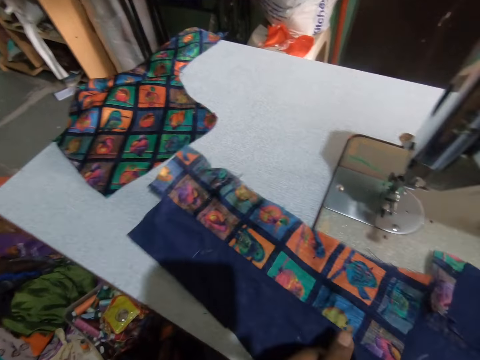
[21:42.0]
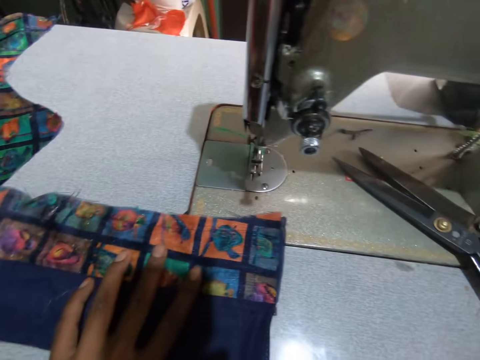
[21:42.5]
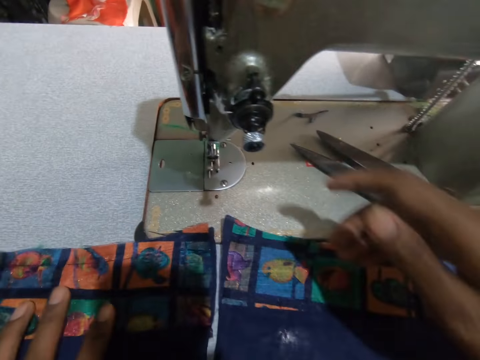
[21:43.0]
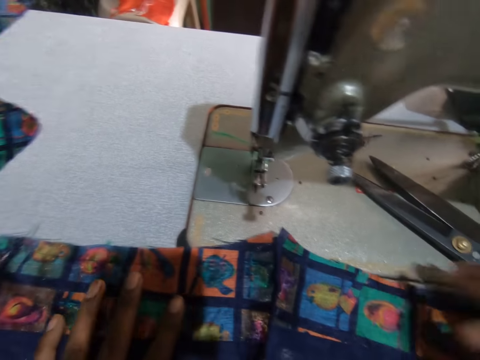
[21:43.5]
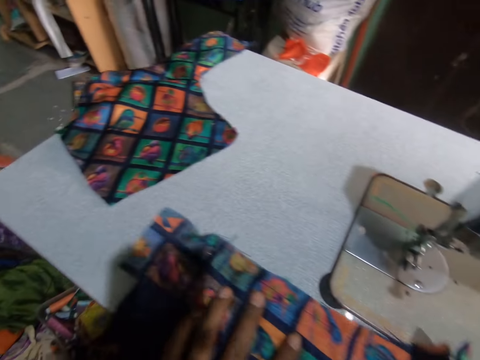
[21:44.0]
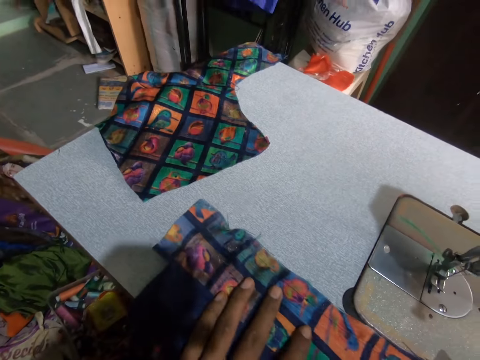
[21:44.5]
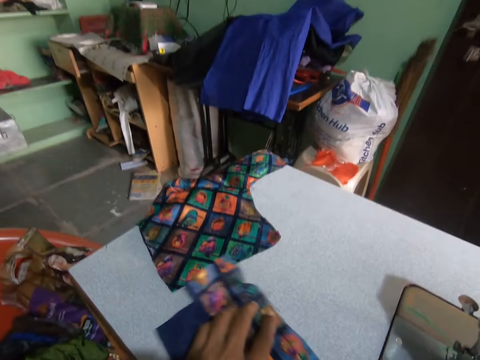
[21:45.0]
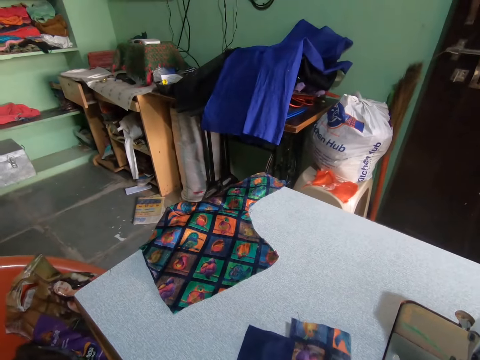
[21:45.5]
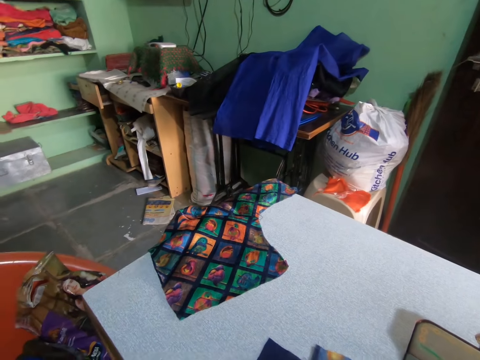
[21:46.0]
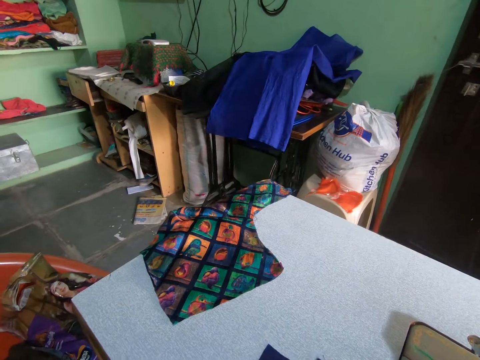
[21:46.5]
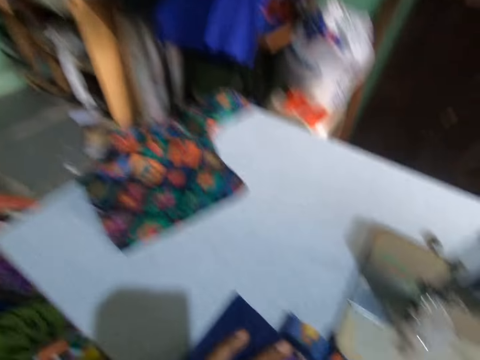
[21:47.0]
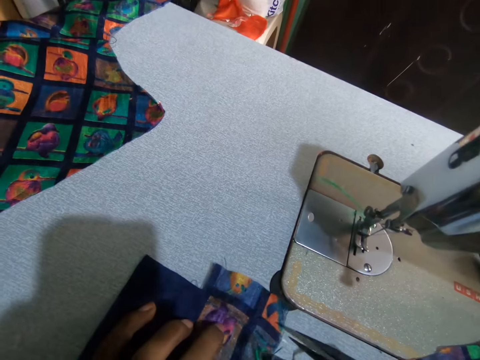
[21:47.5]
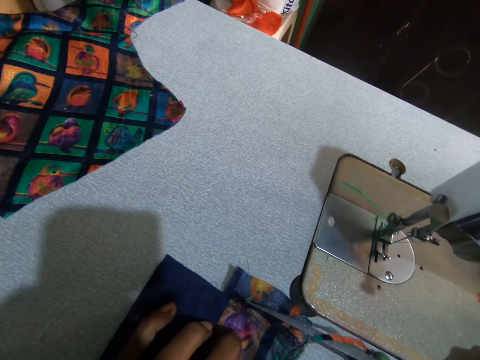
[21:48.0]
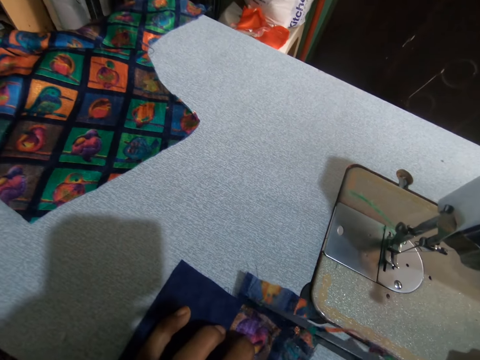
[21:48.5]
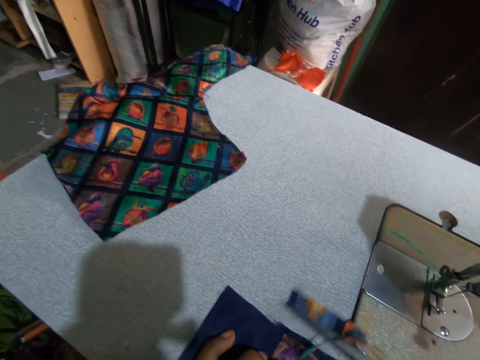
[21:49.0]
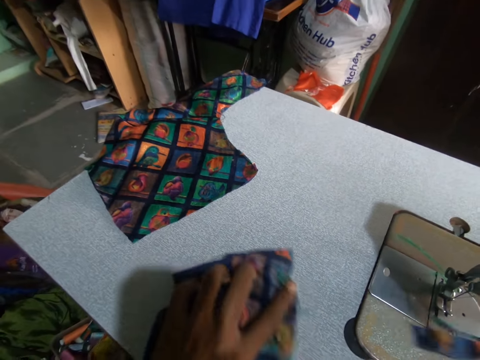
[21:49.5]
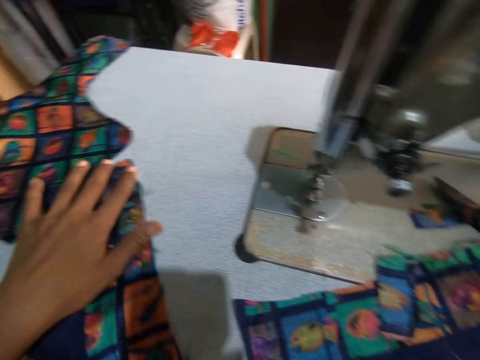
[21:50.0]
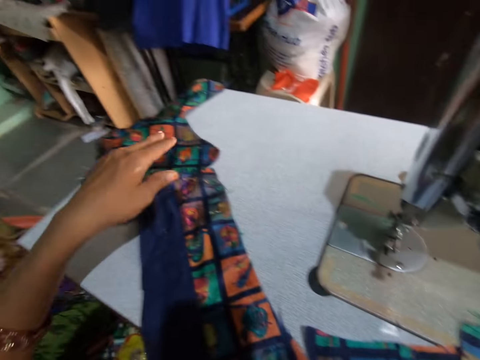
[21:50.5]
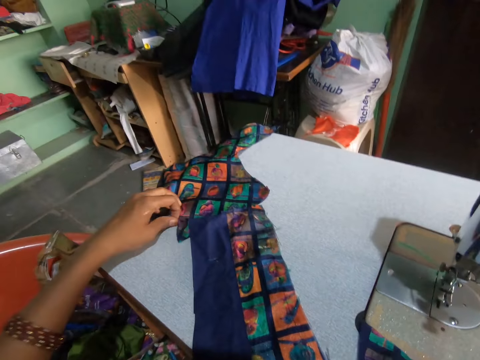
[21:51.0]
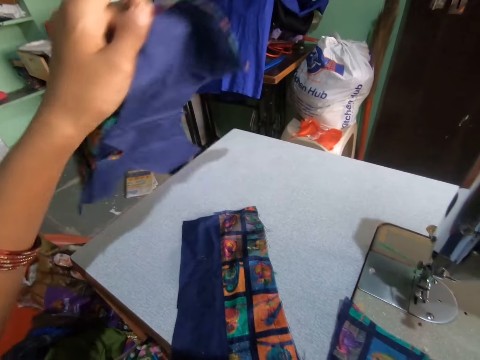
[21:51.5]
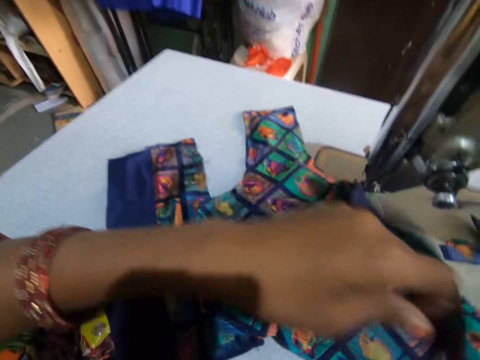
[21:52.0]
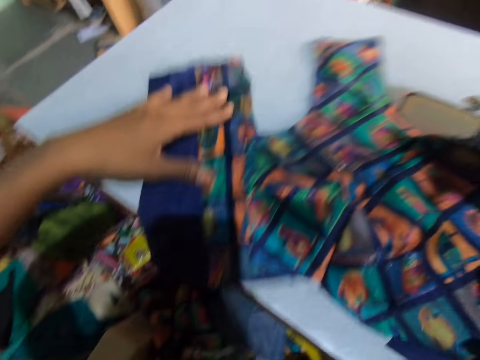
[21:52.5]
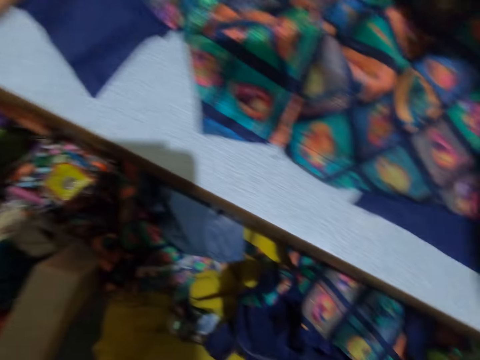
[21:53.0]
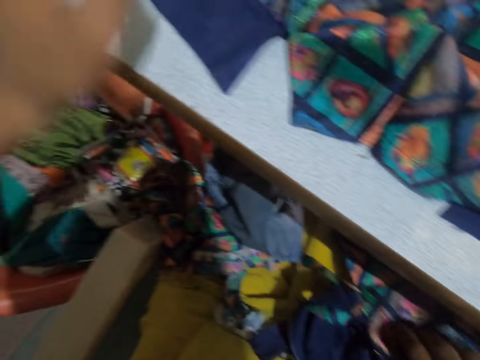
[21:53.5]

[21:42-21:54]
The camera wearer moves the fabric on the table. They put the fabrics together. They arrange the material. They cut the fabric. They move the fabric on the table.

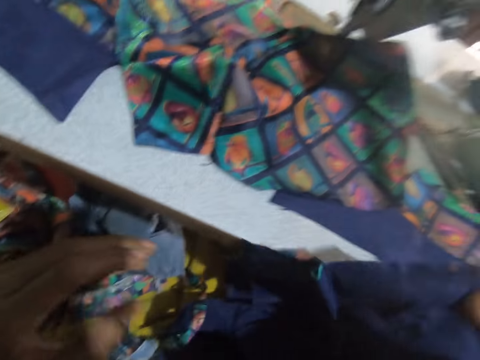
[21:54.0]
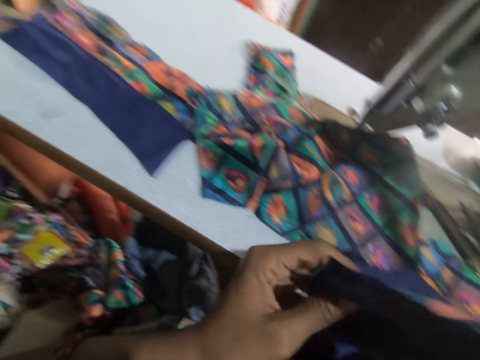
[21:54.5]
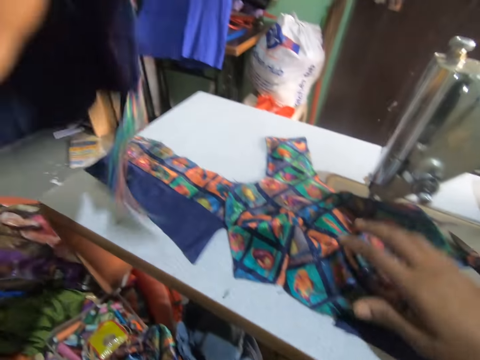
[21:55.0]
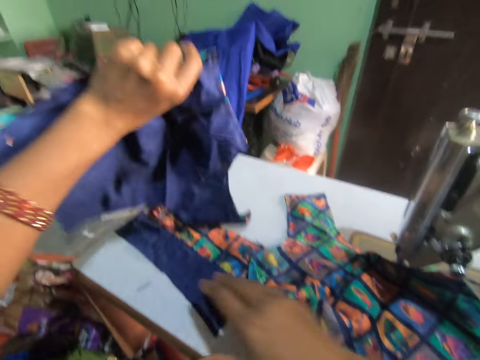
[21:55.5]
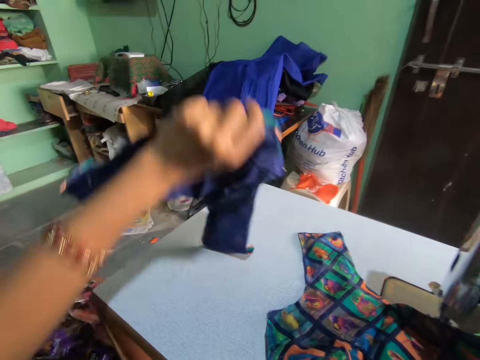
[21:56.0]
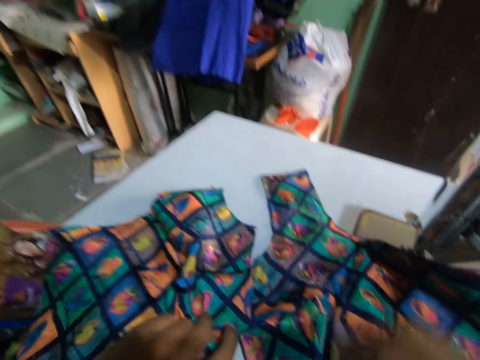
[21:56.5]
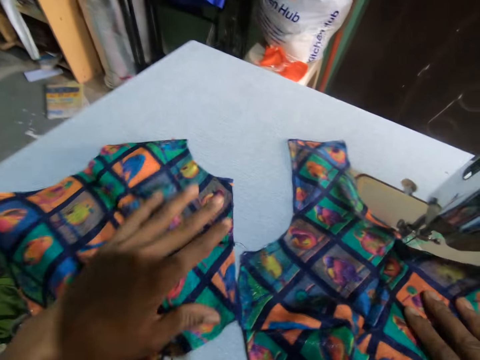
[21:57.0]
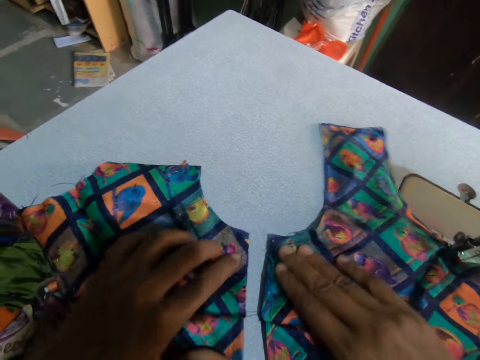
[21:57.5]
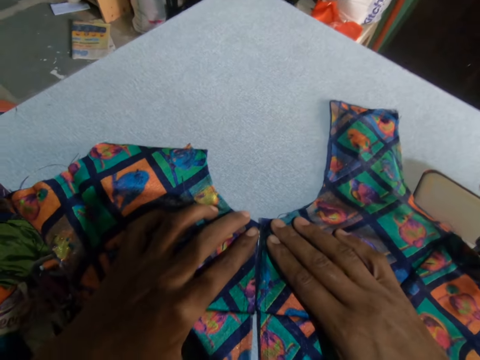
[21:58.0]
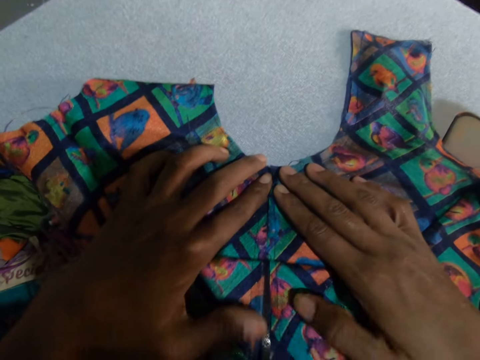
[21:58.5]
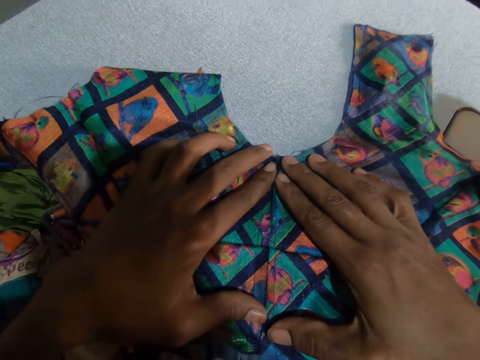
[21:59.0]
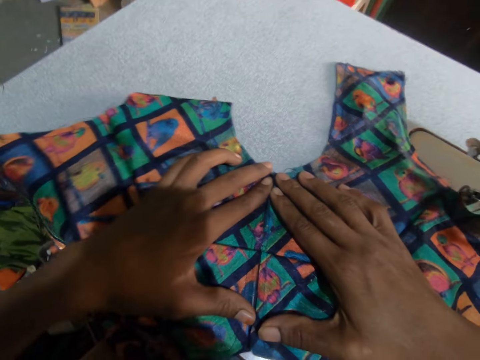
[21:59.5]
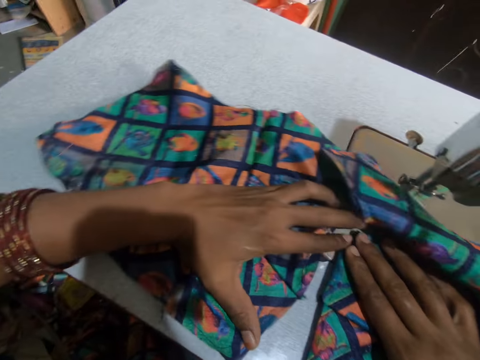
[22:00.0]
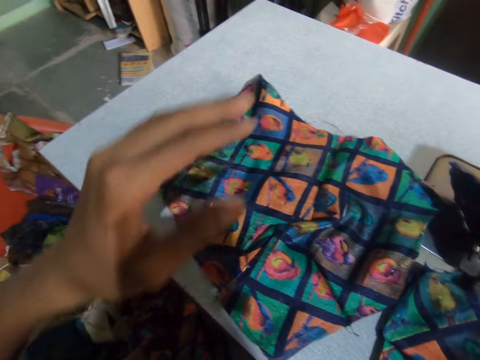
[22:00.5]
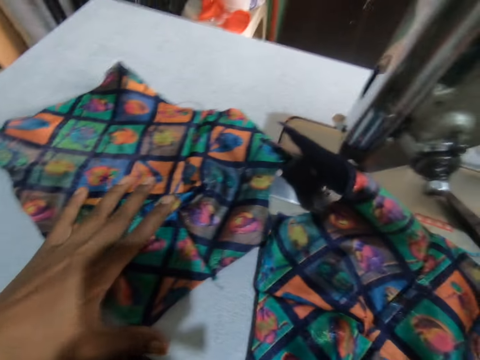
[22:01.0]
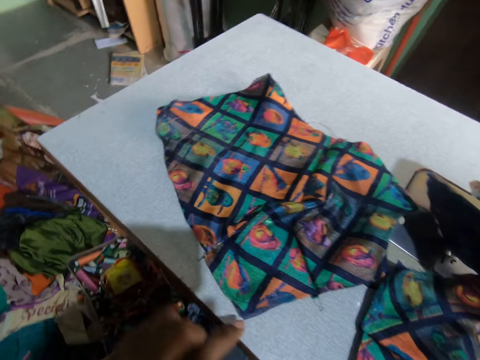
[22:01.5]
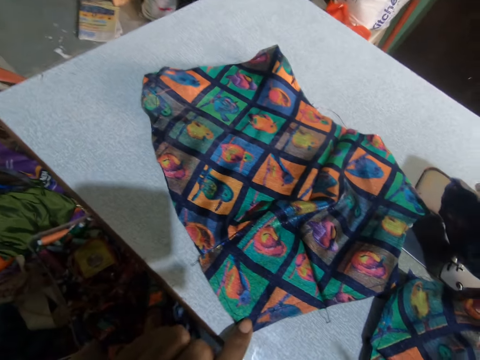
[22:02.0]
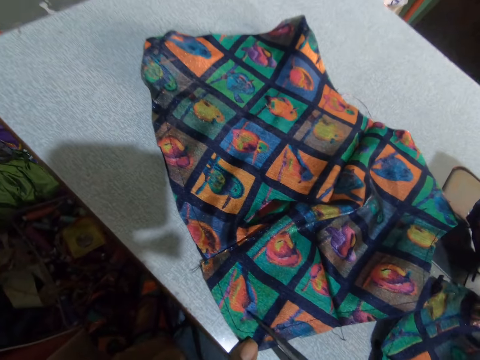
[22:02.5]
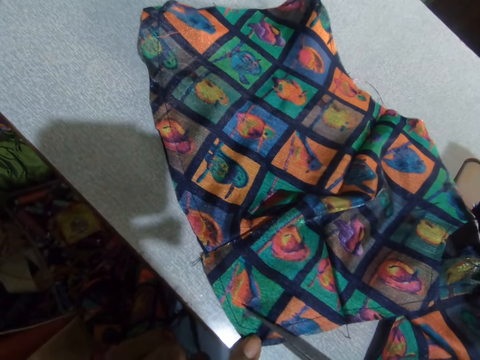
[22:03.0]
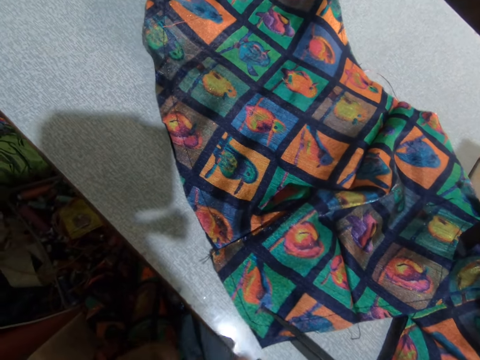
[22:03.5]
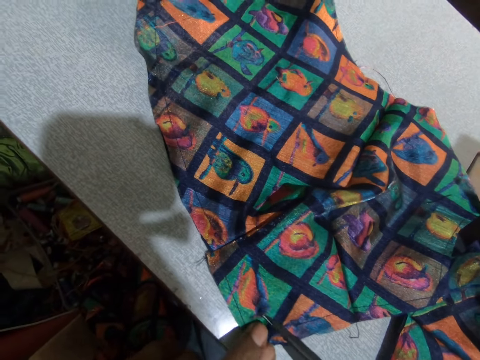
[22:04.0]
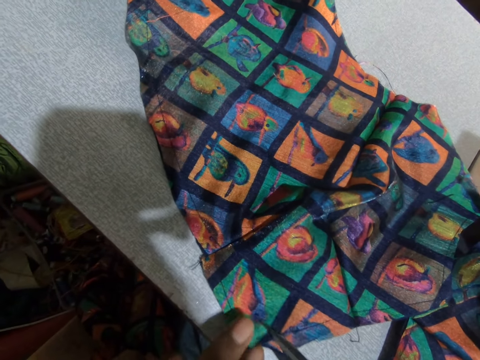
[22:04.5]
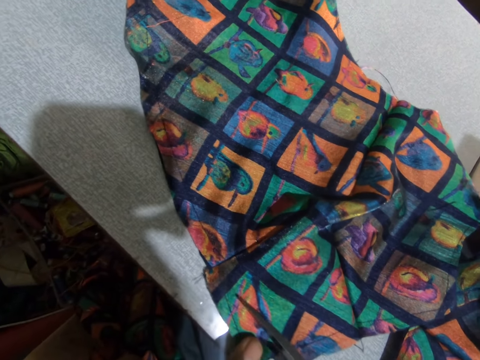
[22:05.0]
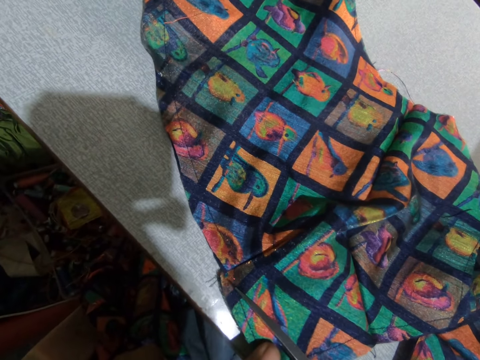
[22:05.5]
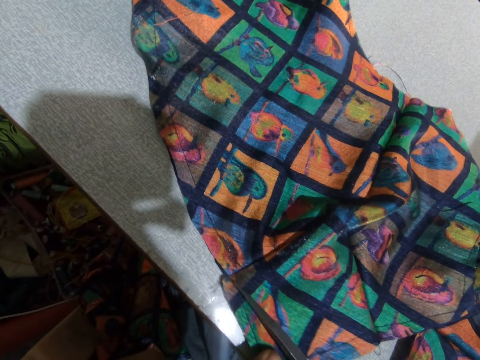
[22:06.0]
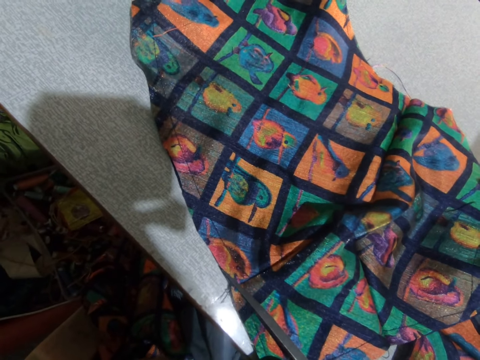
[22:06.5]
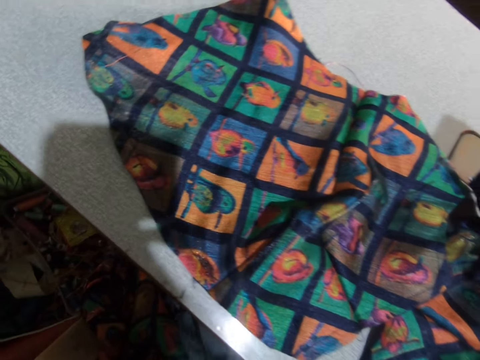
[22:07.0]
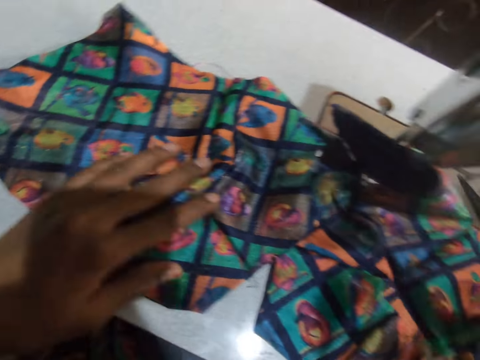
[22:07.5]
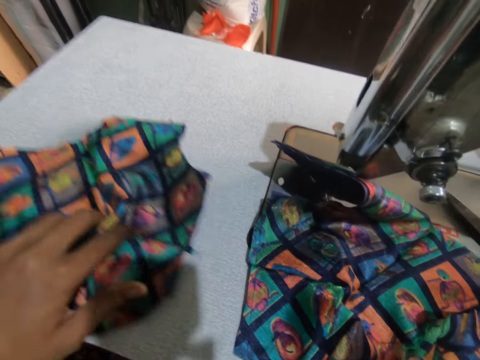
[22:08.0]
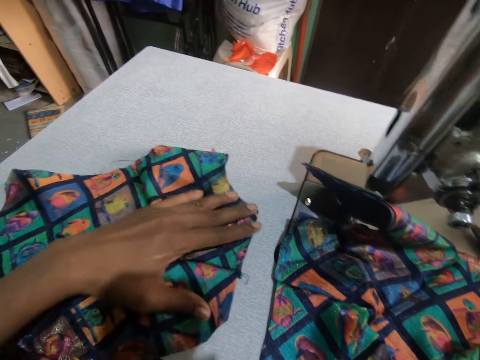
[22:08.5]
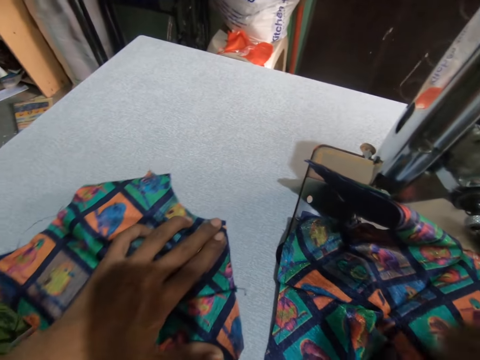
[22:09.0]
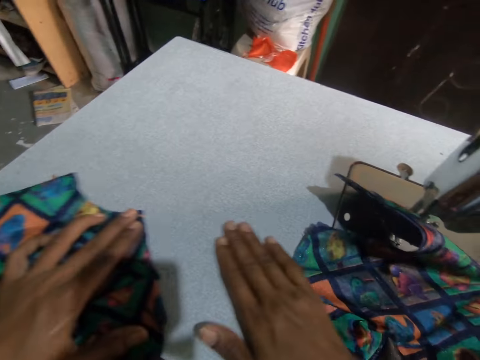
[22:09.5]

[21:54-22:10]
The camera wearer picks the fabric down. They put the fabric on the table. They move the two fabrics together on the table. They cut the fabric. They move the fabric on the table.
